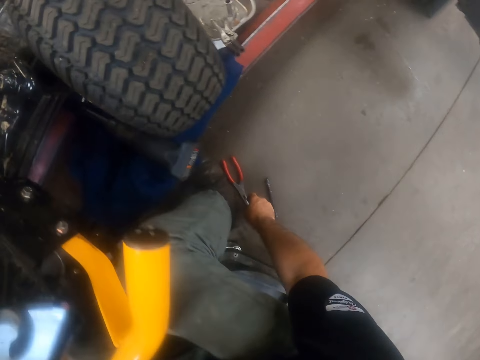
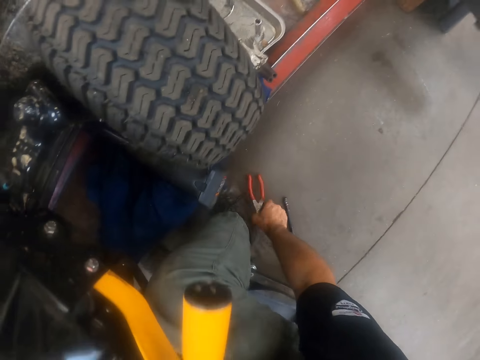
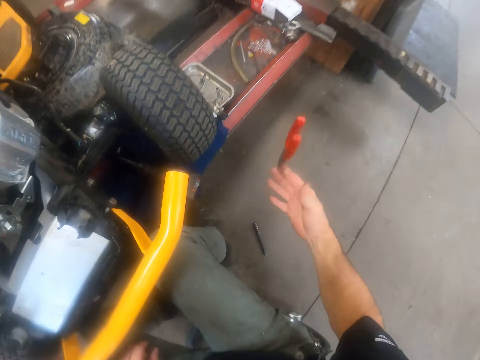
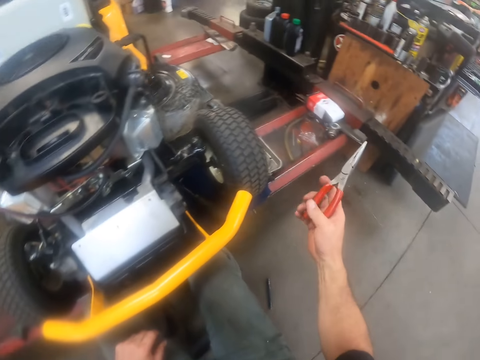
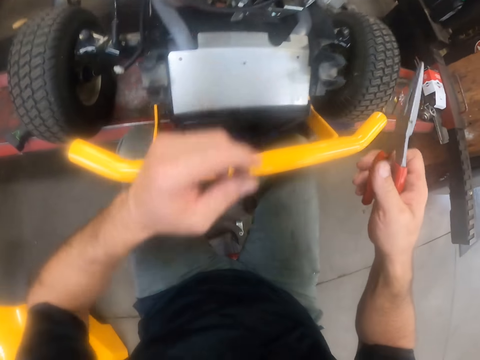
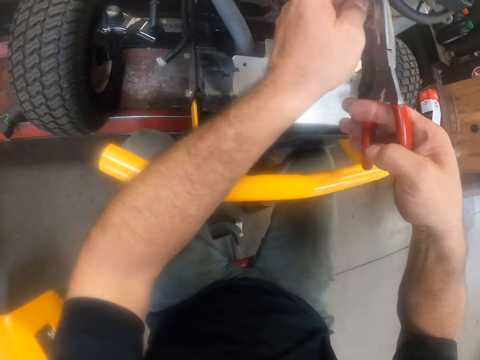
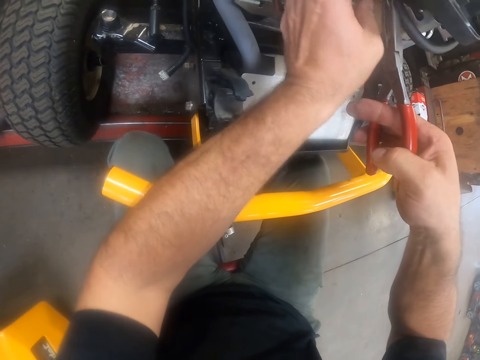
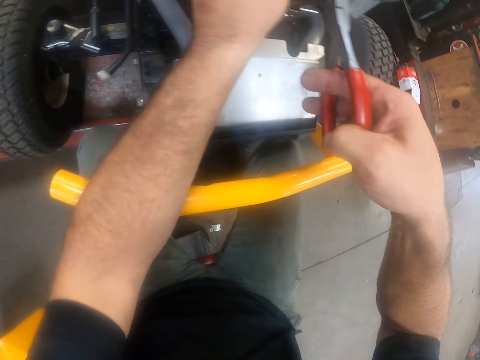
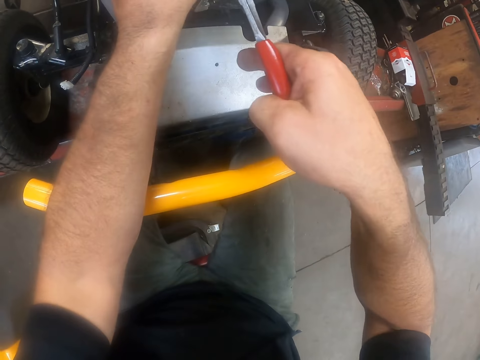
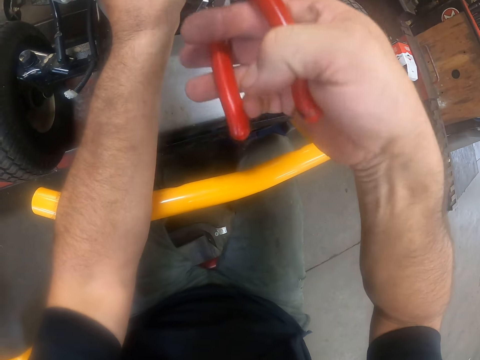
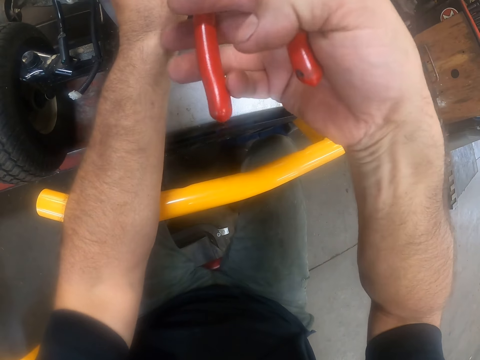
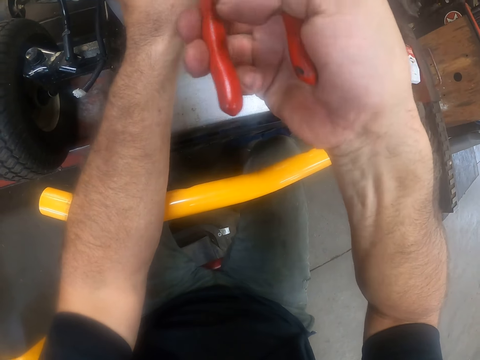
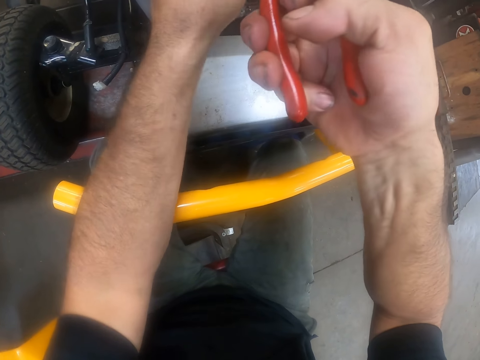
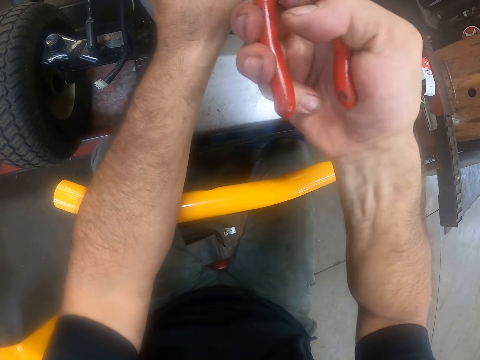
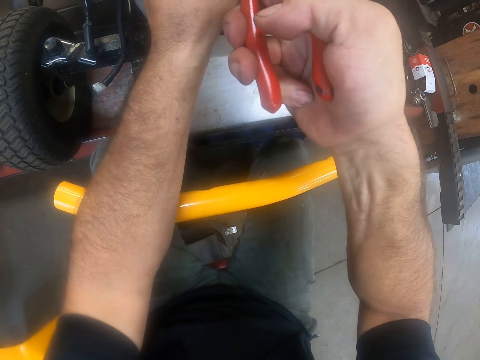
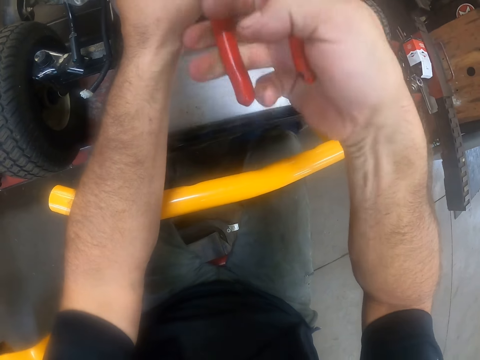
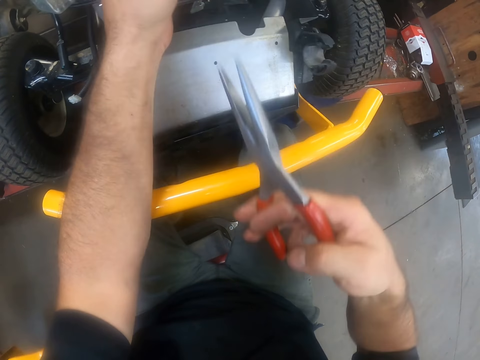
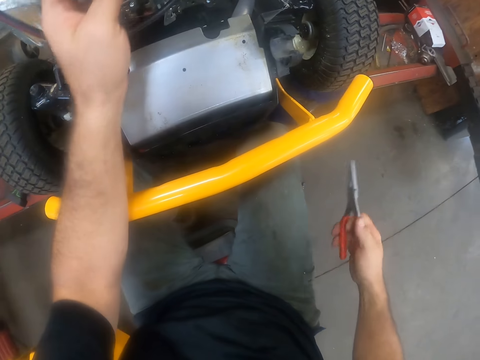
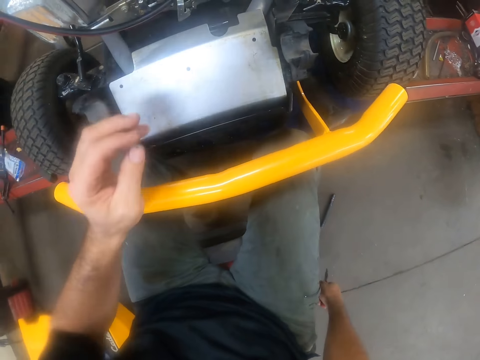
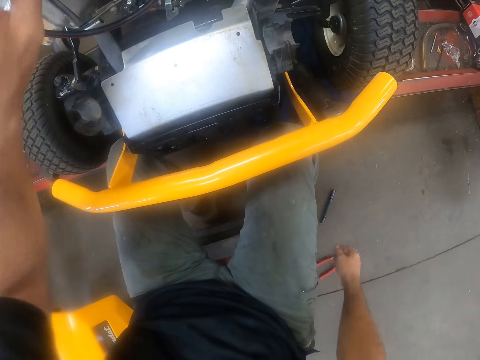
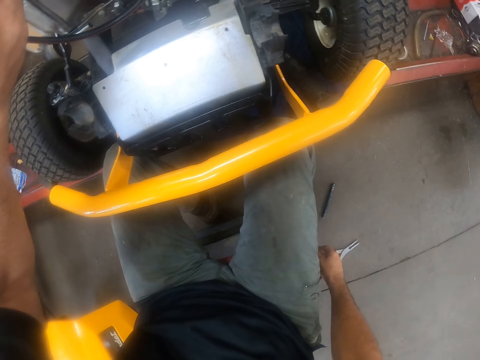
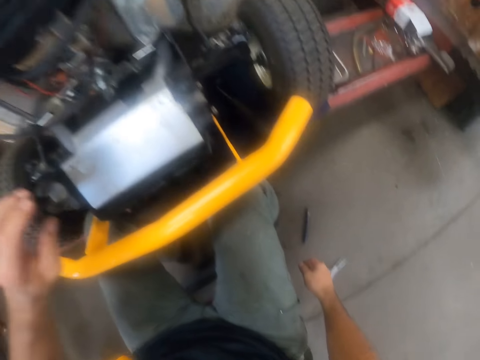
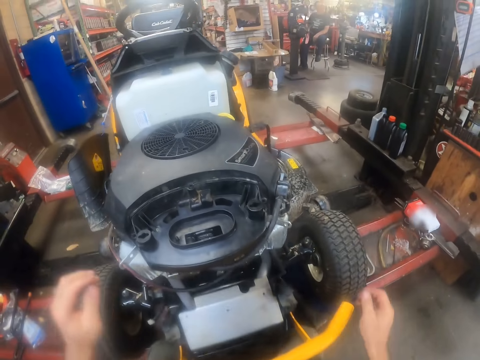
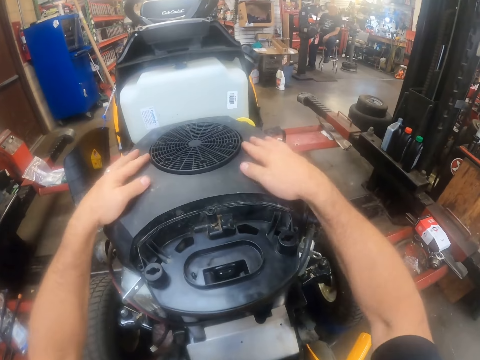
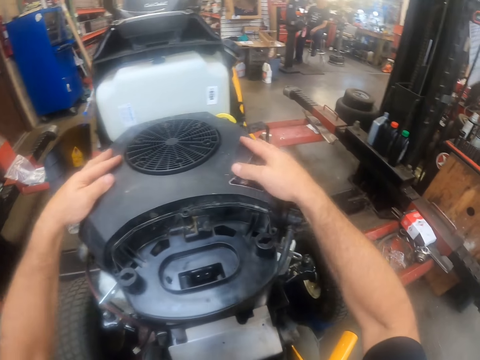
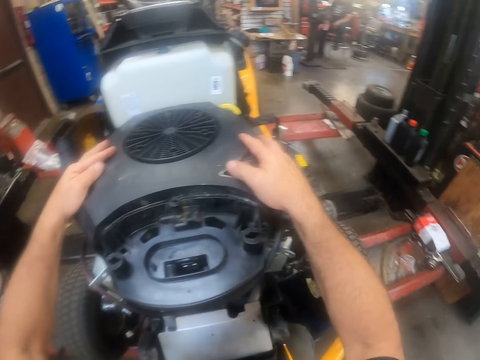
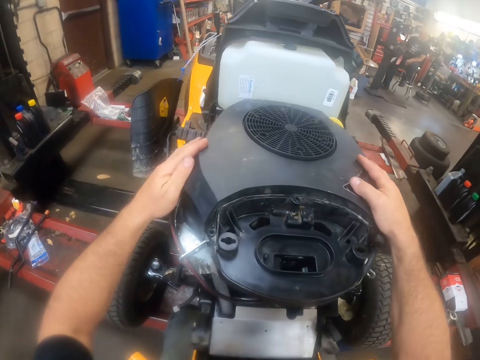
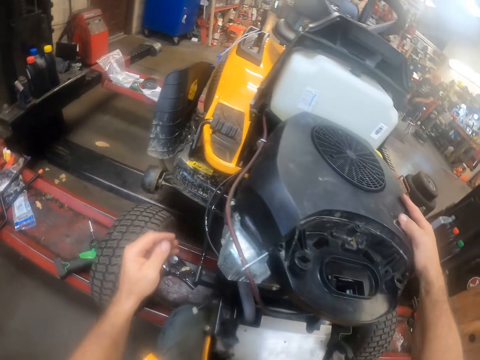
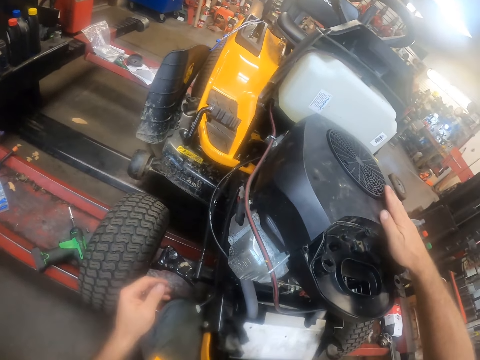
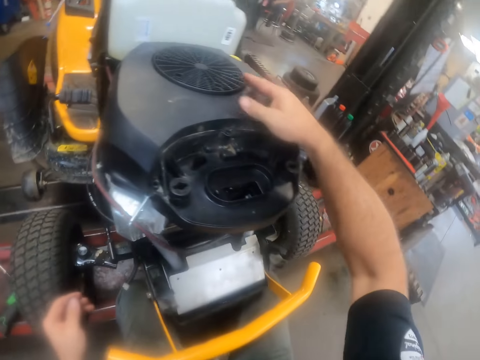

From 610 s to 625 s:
The camera wearer picks up pliers from the ground with his right hand. He fits the carburettor fuel hose pipe into the carburettor with the pliers. He bends the wires. He drops the pliers on the floor. He examines the carburettor area of the lawn mower. He holds the Kohler engine.

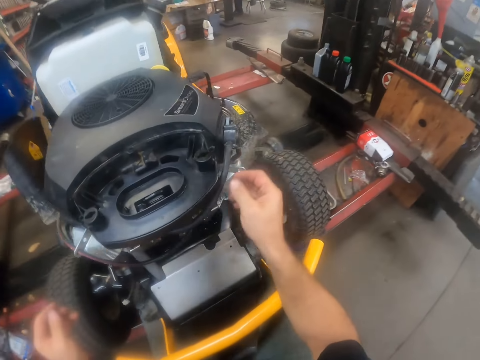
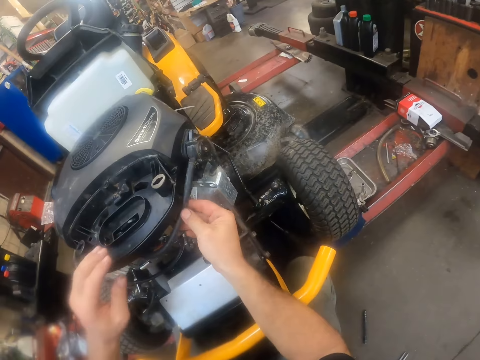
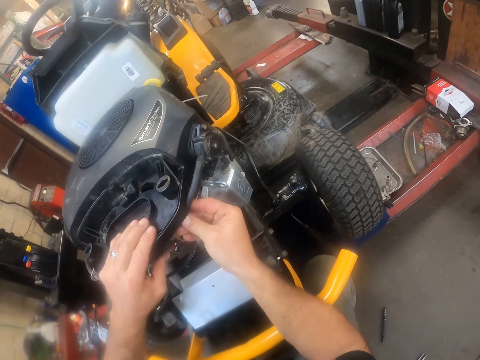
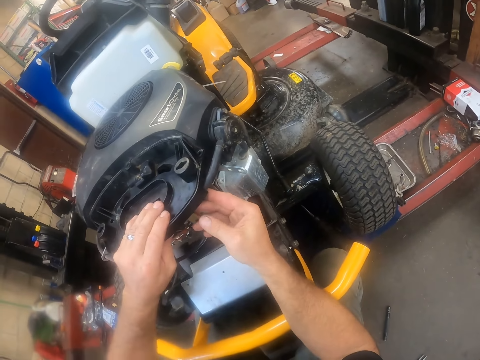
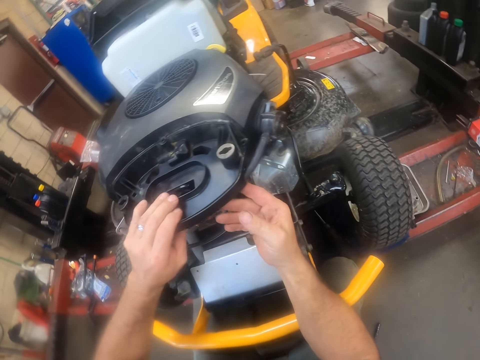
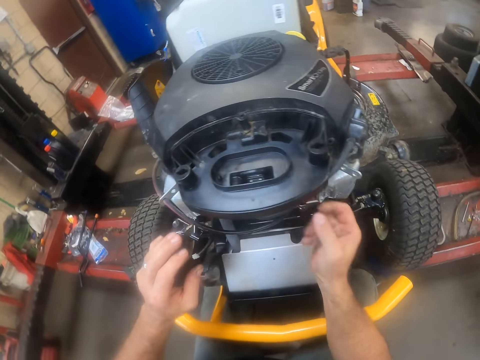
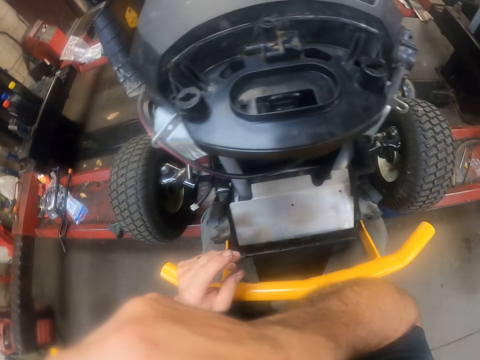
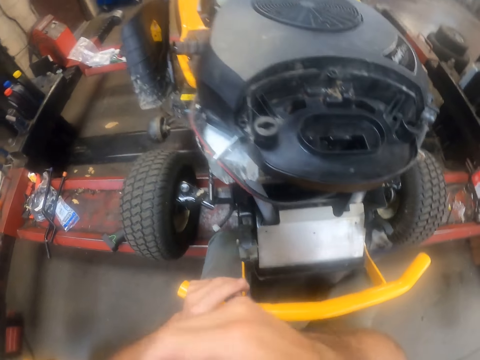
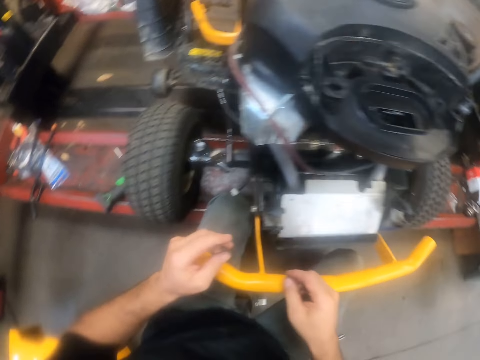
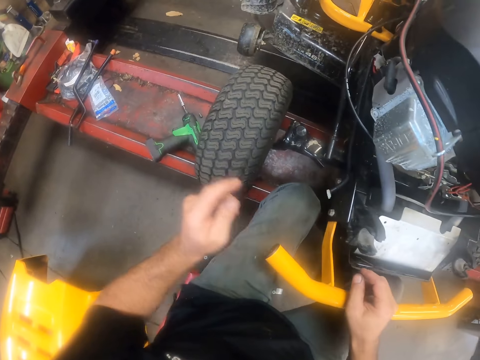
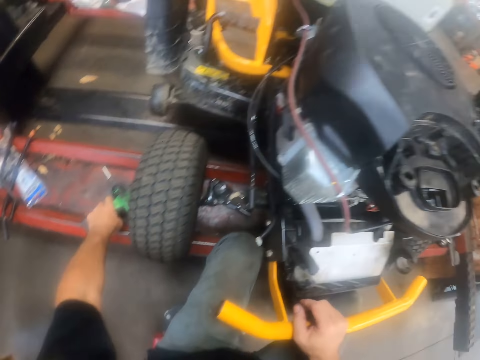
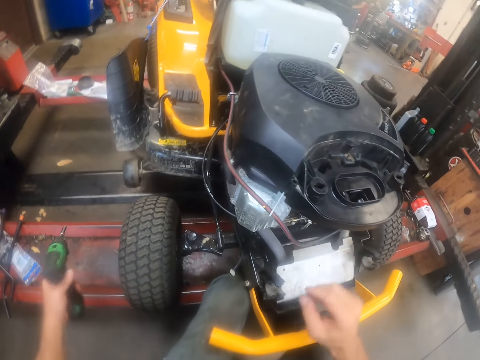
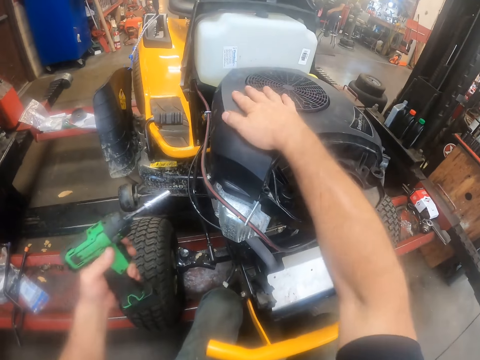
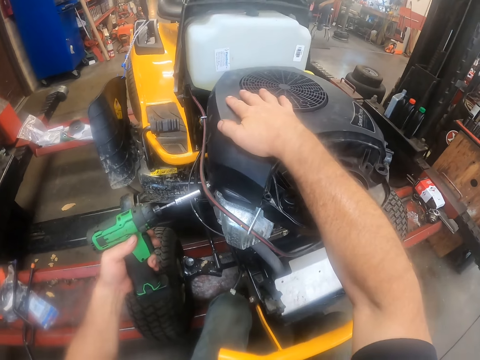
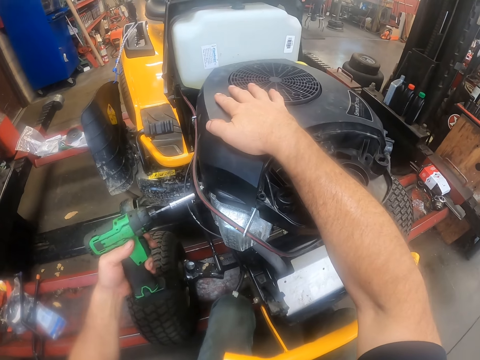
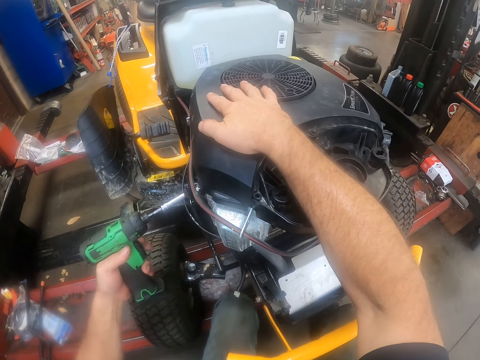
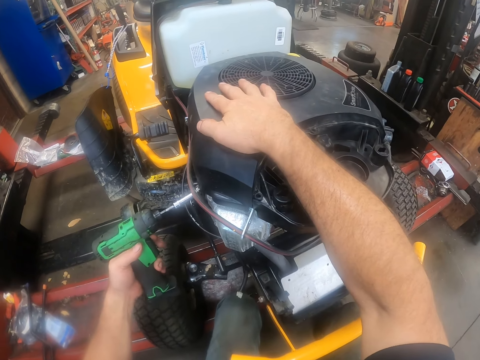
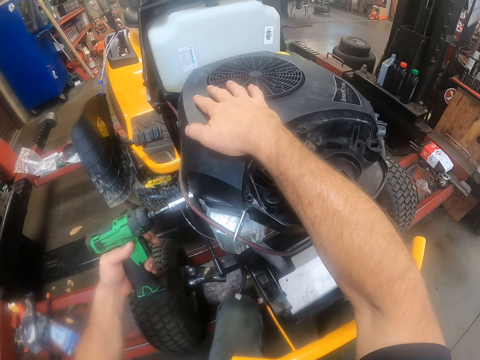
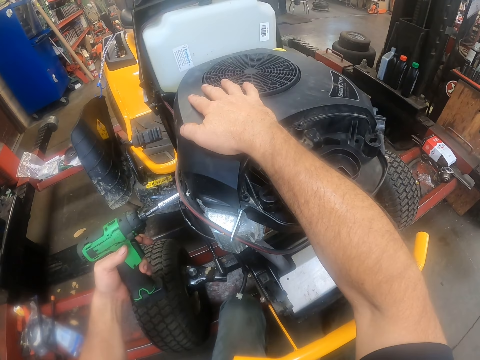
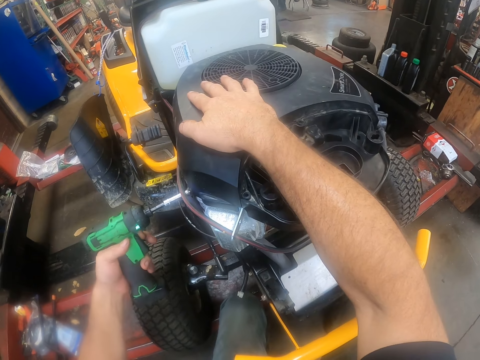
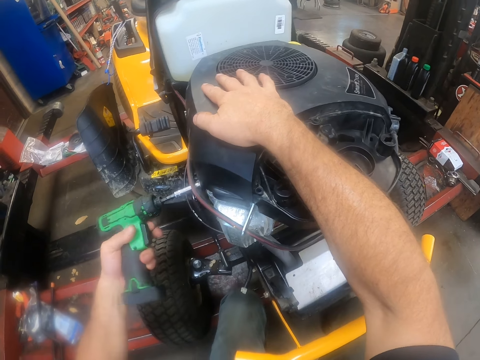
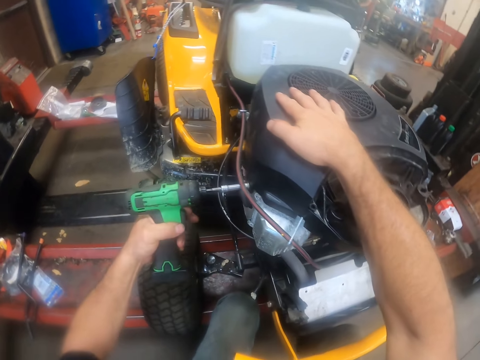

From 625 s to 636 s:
The camera wearer adjusts the cable. He touches his face with his right hand. He scratches his face. He picks the hand drill from the stacker with his left hand. He drills in a screw on the engine deck cover with the hand drill. He touches the Kohler engine.
